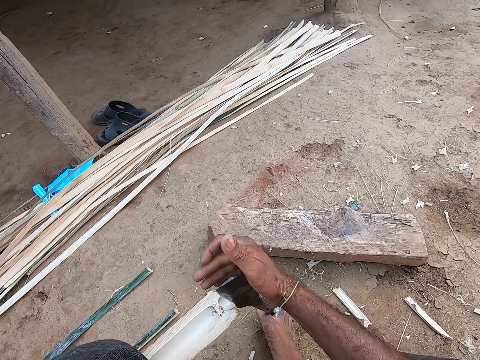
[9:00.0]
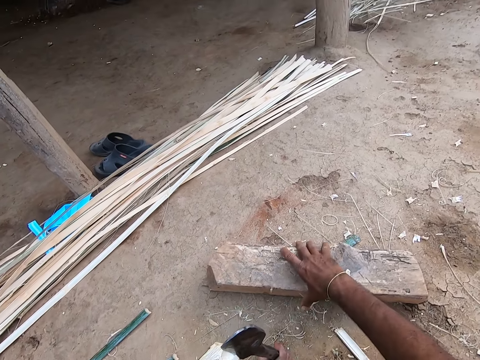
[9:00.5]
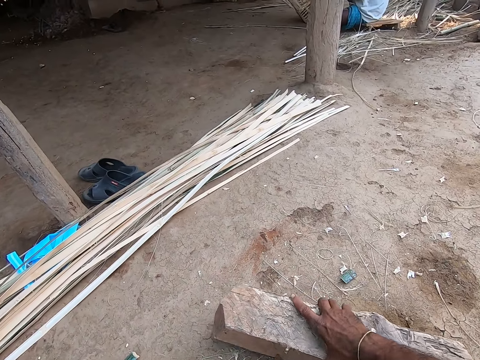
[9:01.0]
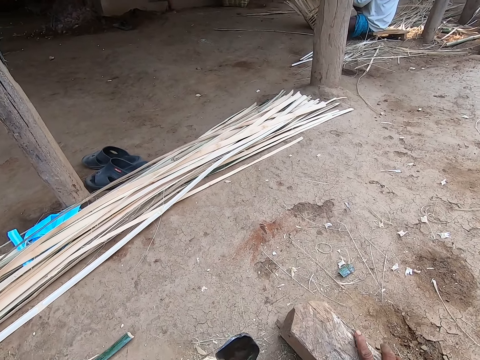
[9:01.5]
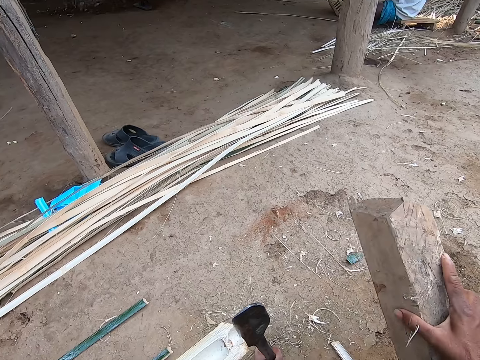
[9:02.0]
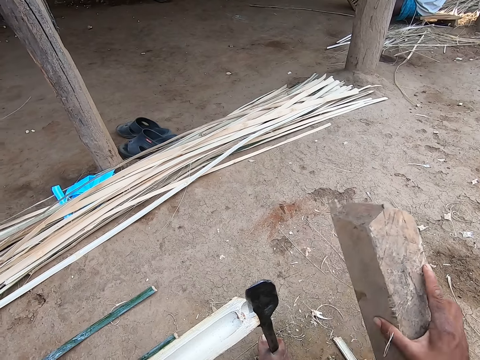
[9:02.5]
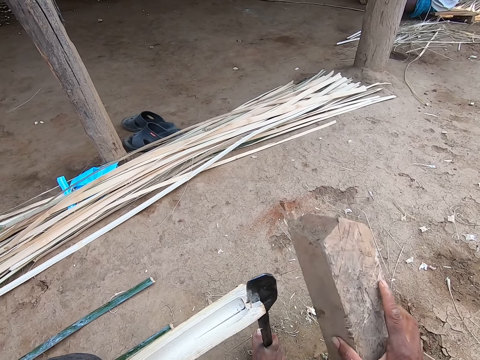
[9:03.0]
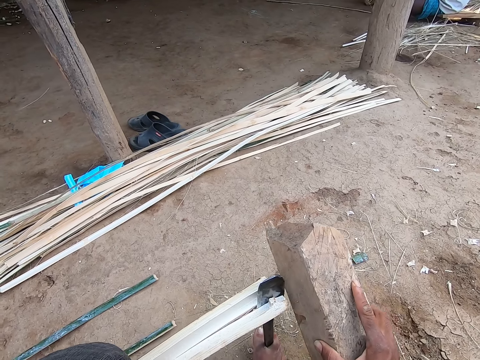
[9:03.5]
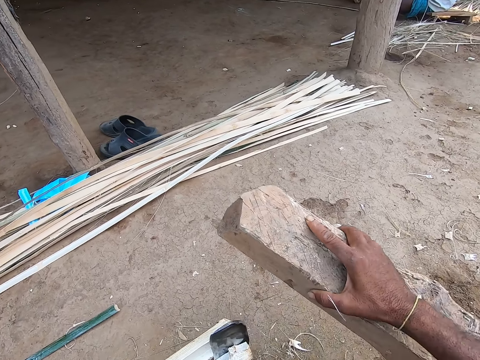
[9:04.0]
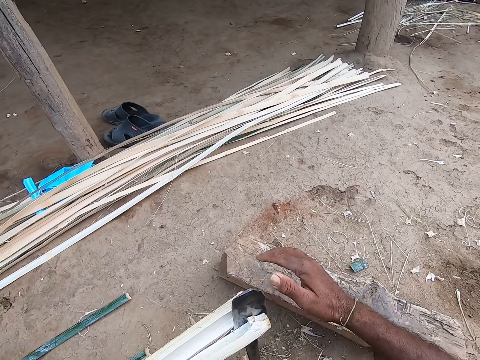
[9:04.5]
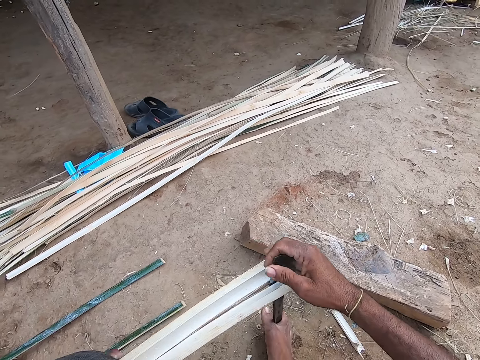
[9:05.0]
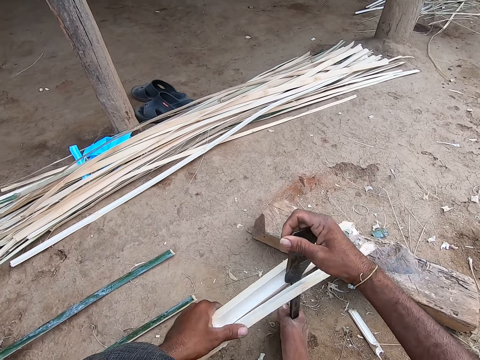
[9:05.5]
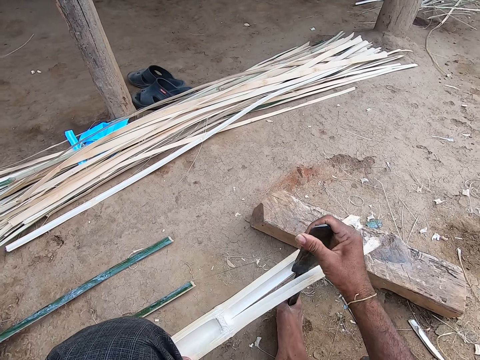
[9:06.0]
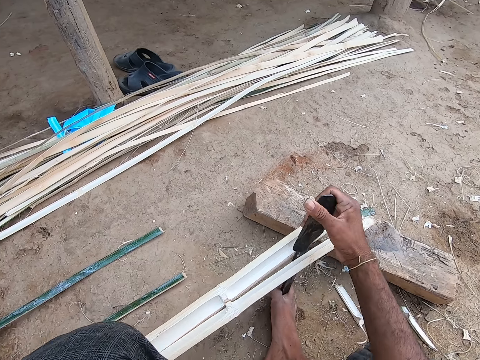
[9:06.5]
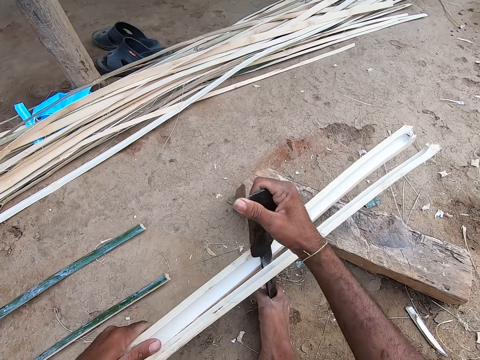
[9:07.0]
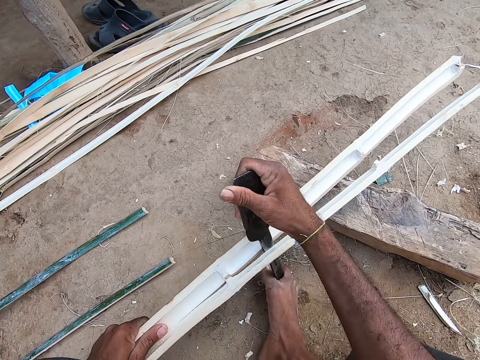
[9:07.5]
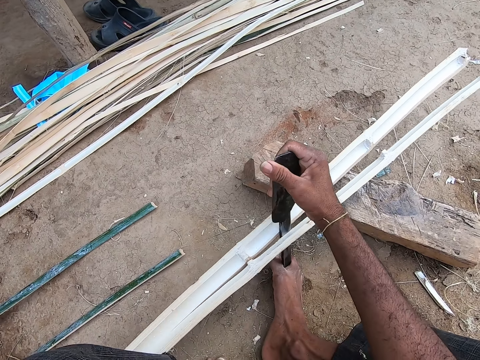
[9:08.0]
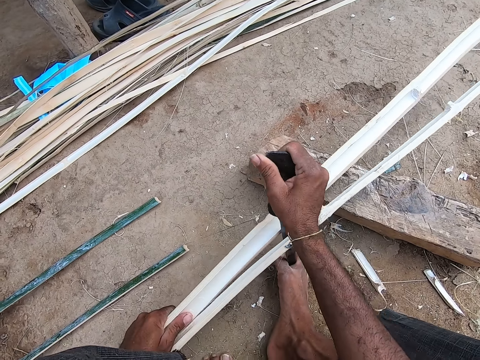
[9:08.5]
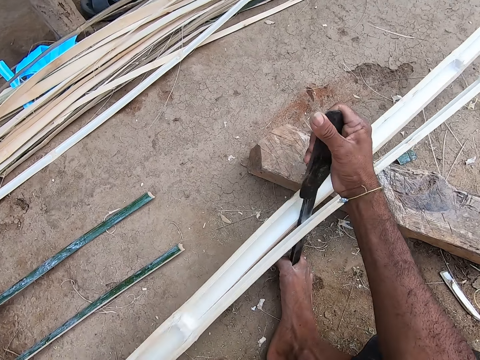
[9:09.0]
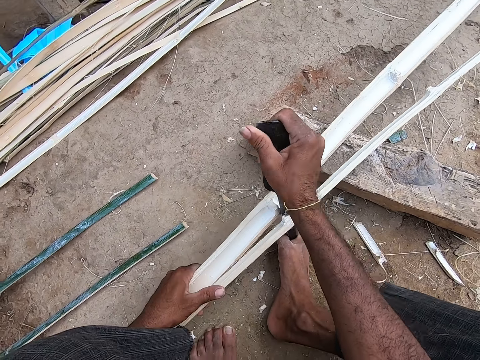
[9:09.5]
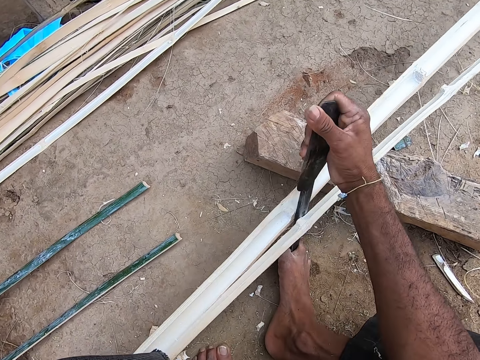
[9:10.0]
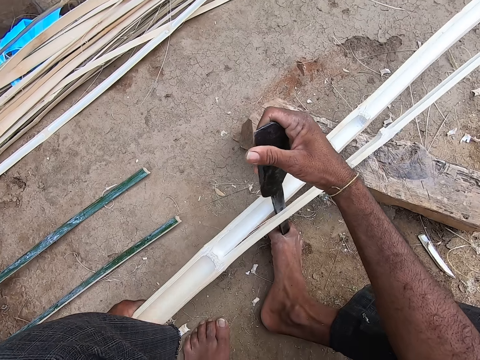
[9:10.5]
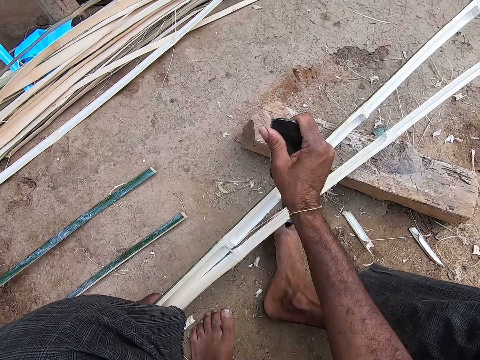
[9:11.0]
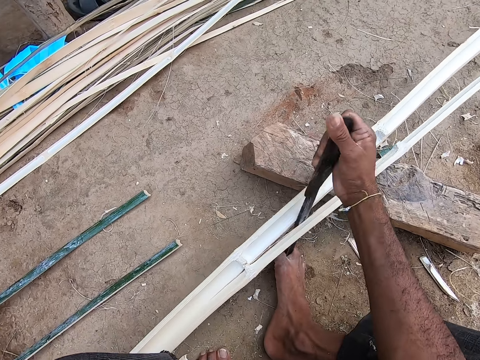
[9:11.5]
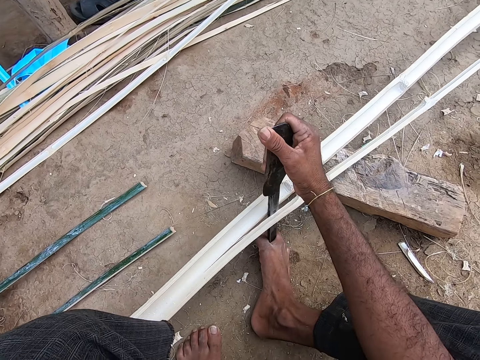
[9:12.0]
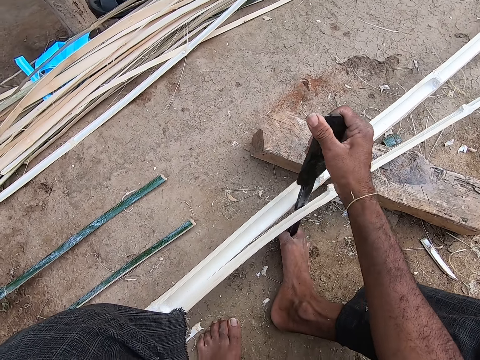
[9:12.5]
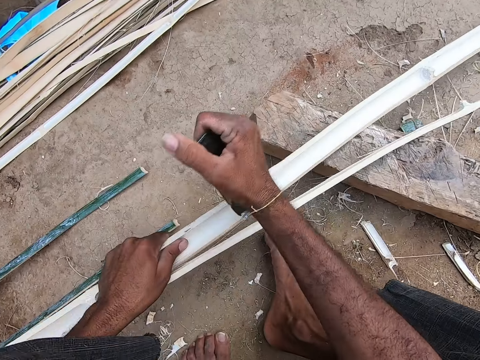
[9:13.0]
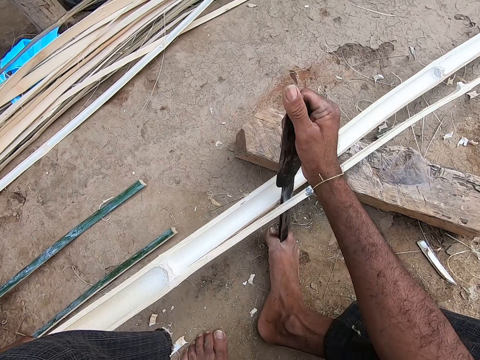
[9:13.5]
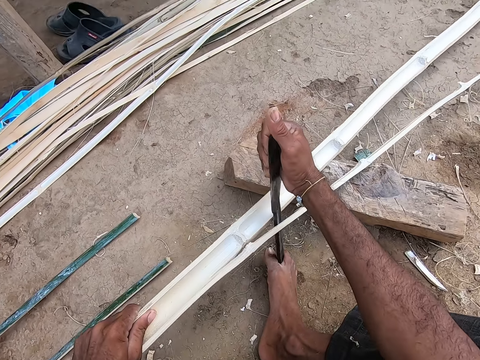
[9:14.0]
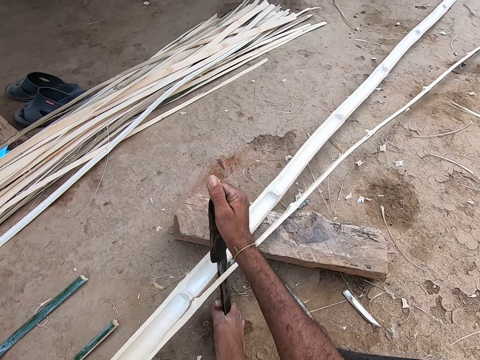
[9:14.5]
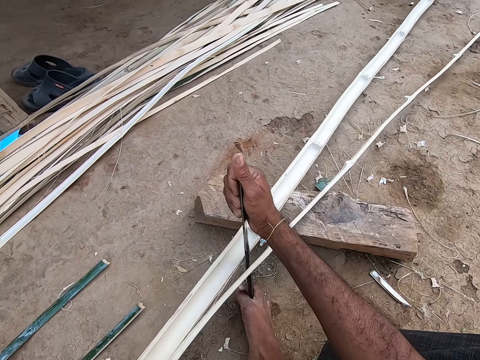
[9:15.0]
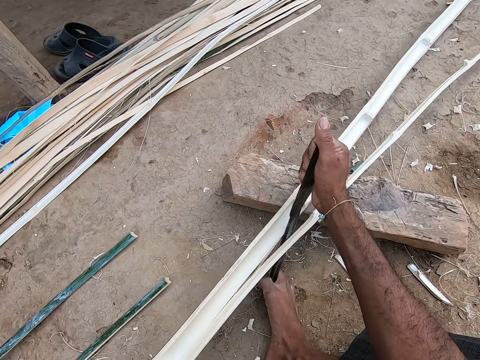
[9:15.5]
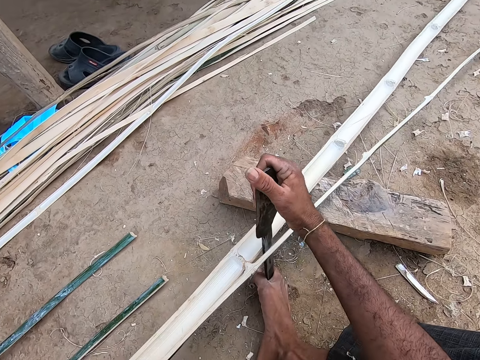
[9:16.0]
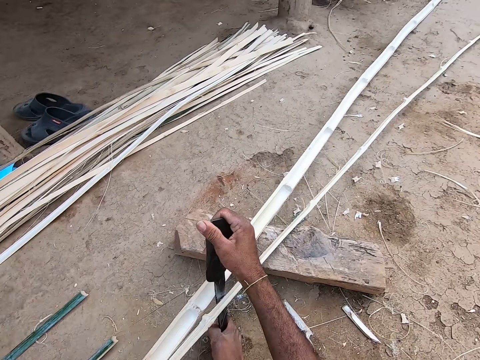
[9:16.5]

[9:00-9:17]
The camera wearer hits the knife on the floor against the bamboo stick with his right hand. He carries the log of wood from the floor with his right hand. He hits the knife on the floor against the bamboo stick with the log of wood in his right hand. He drops the log of wood on the floor with his right hand. He splits the bamboo stick with the knife in his right hand. He cuts the bamboo with a big knife repeatedly.

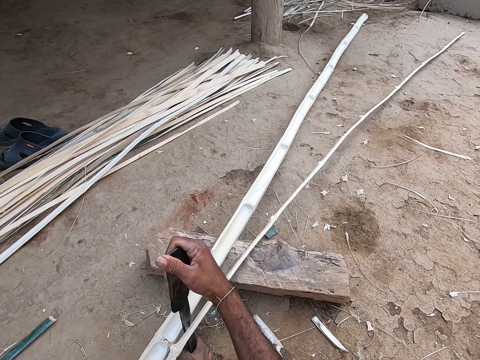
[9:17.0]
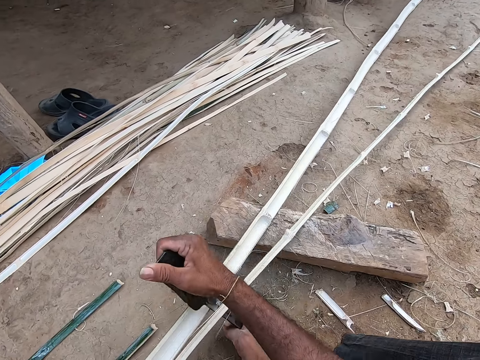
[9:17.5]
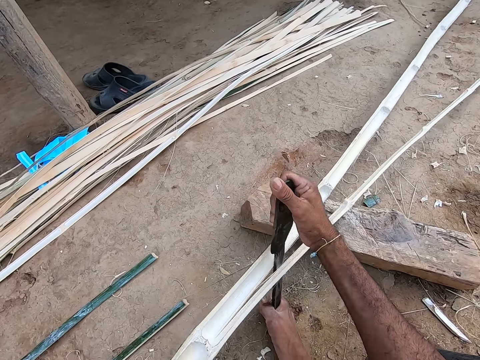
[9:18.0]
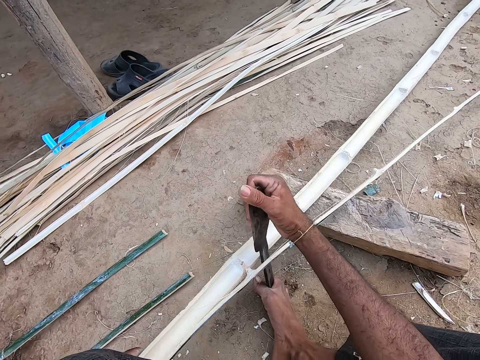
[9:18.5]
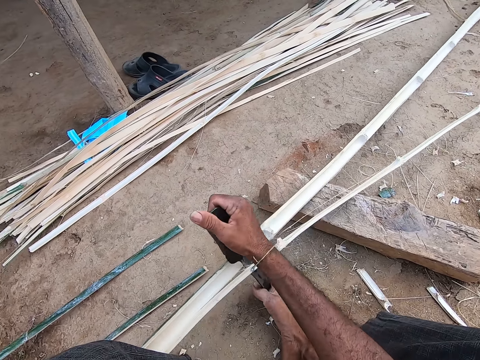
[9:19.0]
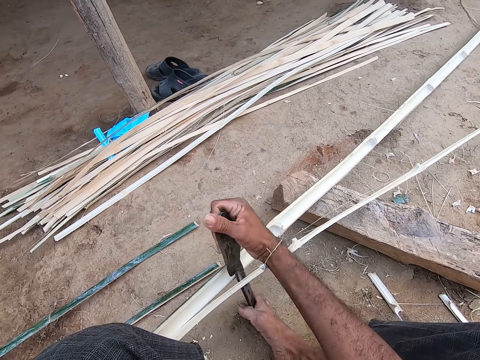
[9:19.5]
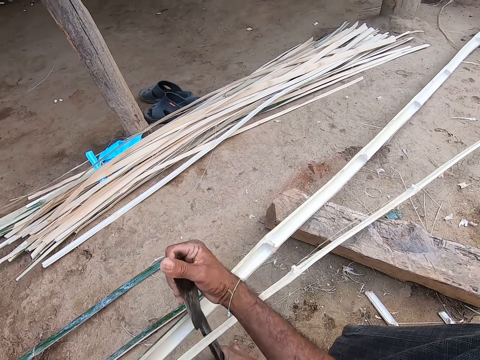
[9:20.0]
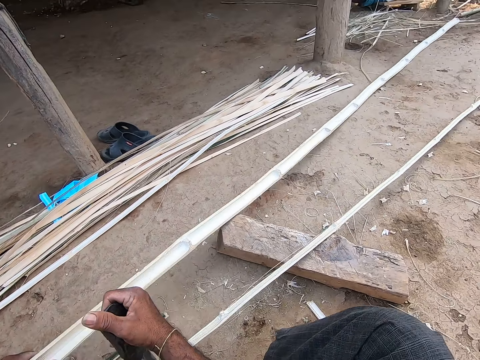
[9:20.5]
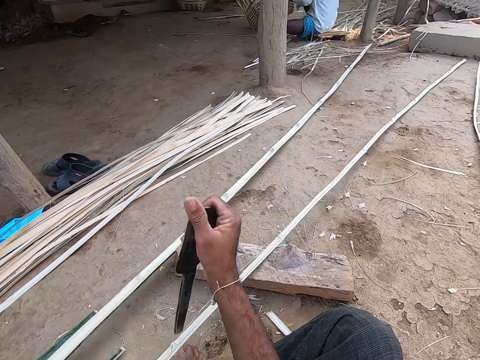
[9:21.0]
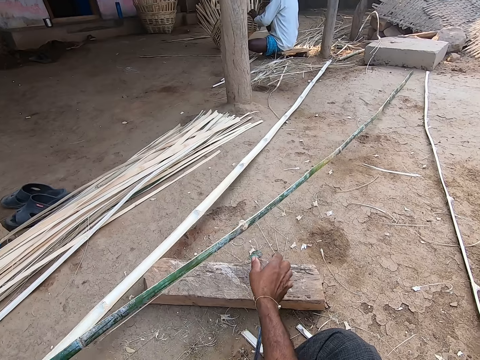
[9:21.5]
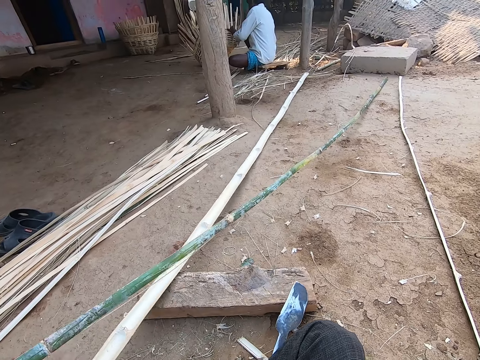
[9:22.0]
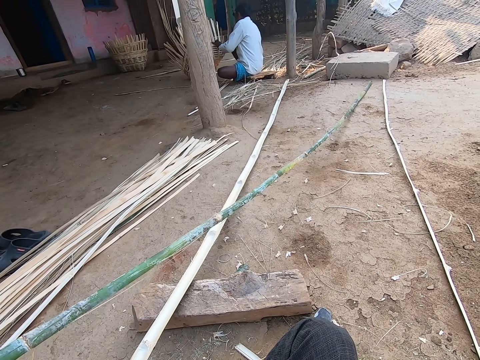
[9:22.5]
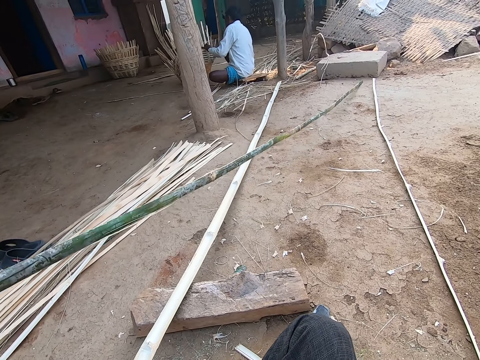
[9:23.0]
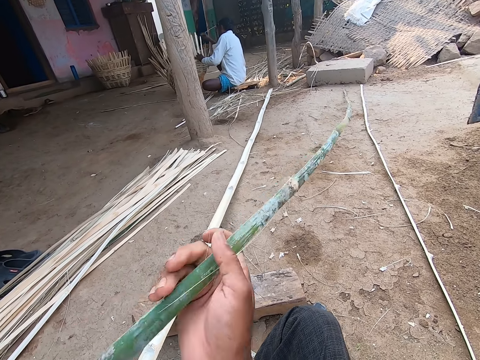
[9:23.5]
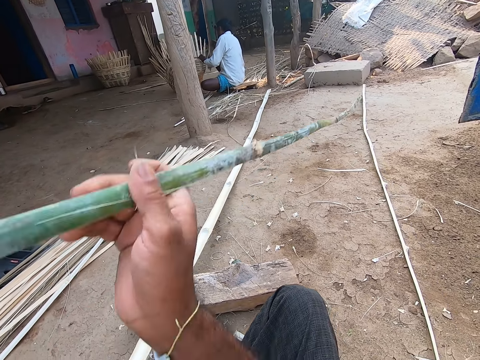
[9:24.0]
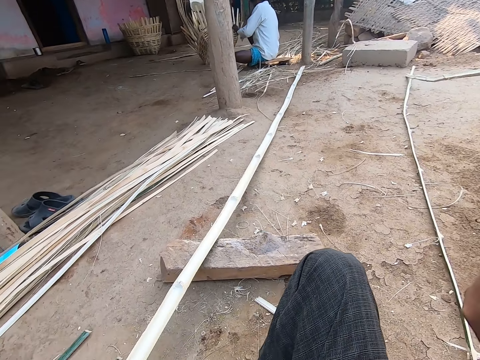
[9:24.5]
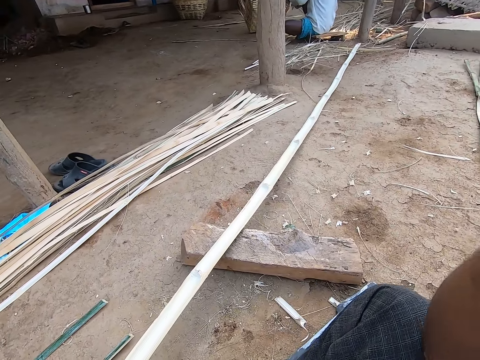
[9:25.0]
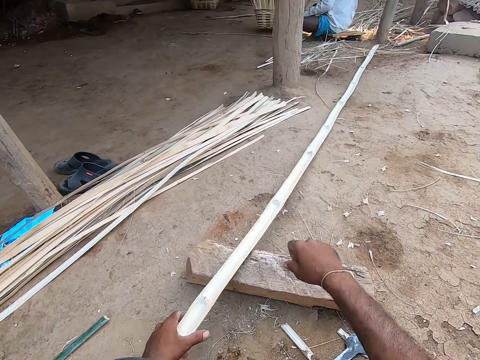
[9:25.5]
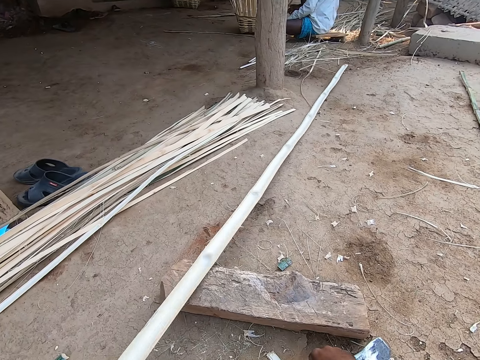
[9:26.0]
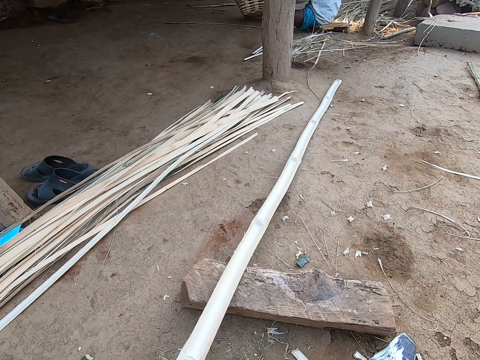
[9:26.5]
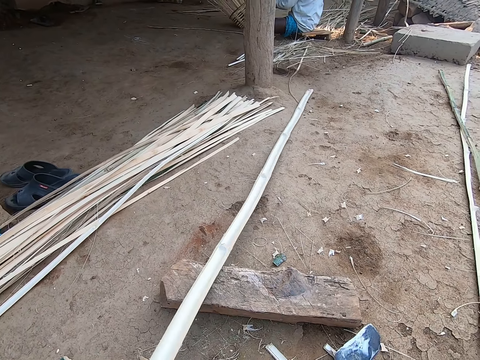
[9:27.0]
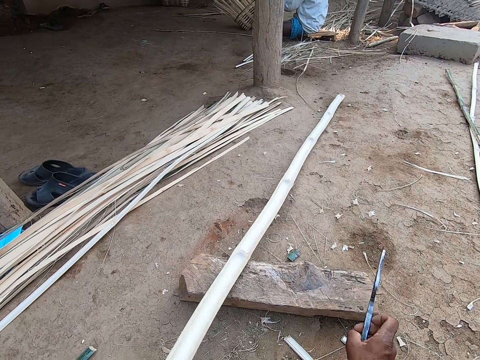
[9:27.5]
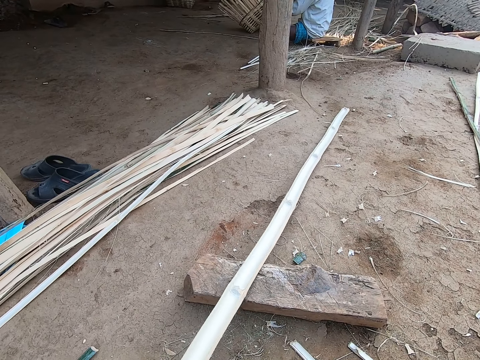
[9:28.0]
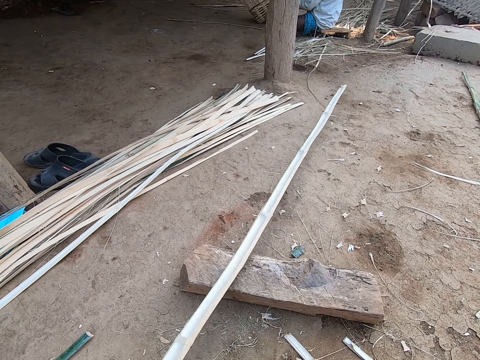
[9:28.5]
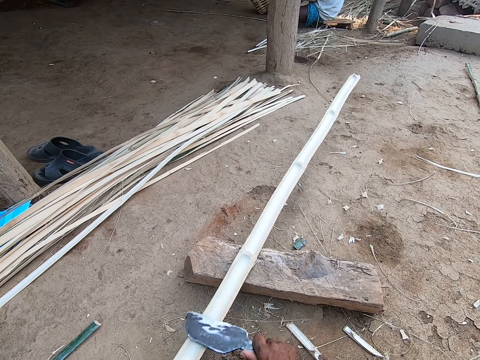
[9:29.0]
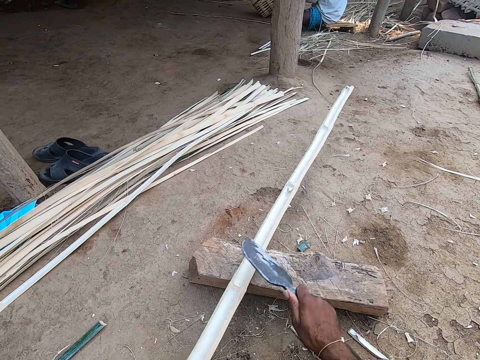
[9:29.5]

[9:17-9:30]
A man weaves a basket with both hands. The camera wearer drops the sickle or chisel on the wood on the floor with his right hand. He moves a bamboo stick on the wood on the floor with his left hand. He holds the bamboo stick with the left hand. He raises the bamboo stick from the floor with his left hand. He pulls the bamboo stick from the floor with both hands. He holds the bamboo stick with both hands. He drops the bamboo stick on the floor with his hands. He moves the bamboo stick on the wood on the floor with his left hand. He picks up the sickle from the floor with his right hand. He scrapes the bamboo stick with the sickle in his right hand.
